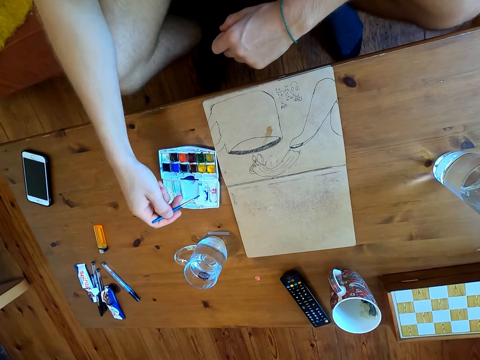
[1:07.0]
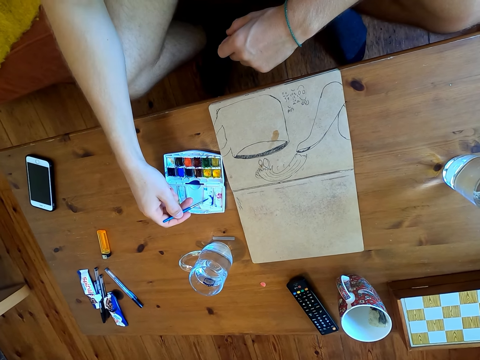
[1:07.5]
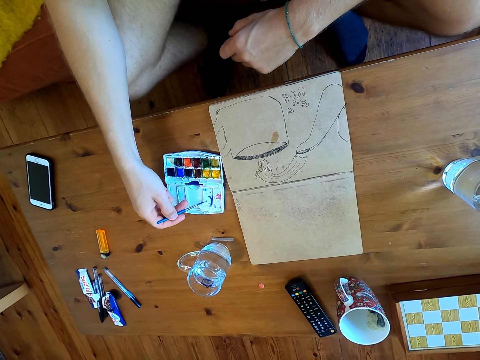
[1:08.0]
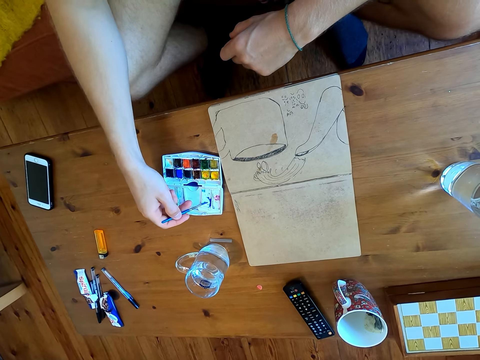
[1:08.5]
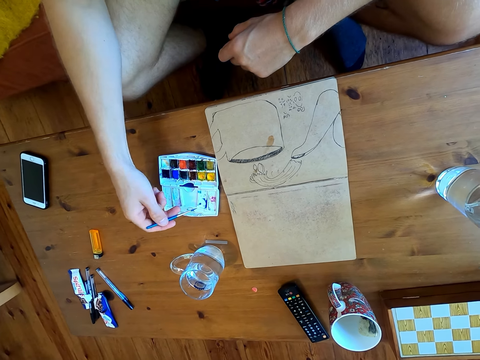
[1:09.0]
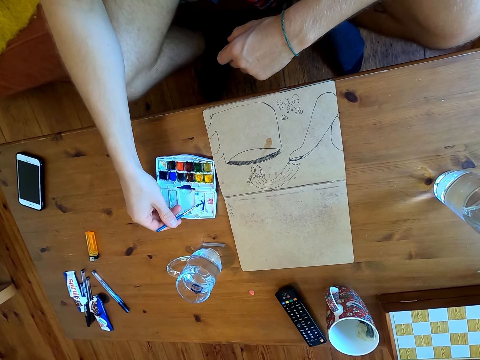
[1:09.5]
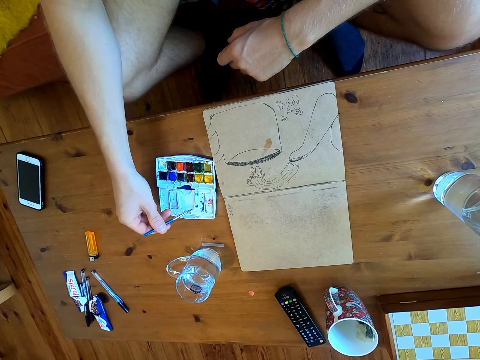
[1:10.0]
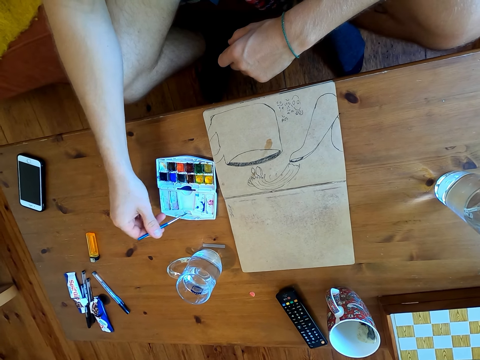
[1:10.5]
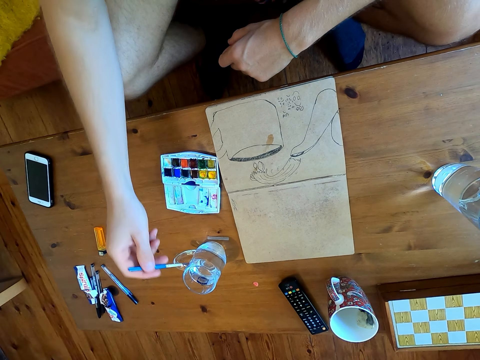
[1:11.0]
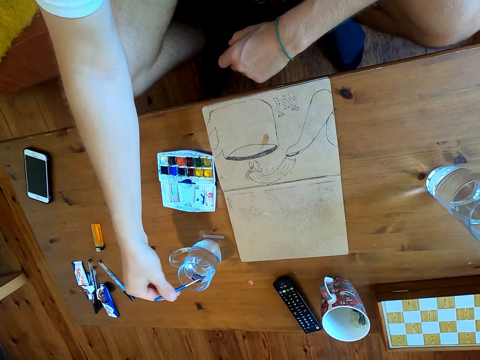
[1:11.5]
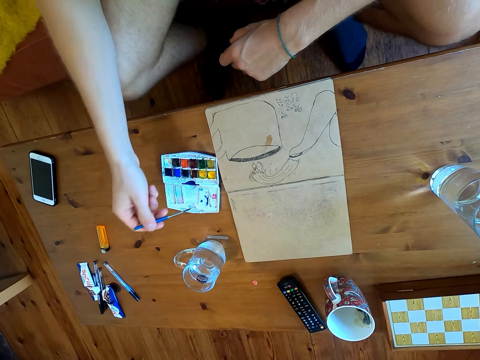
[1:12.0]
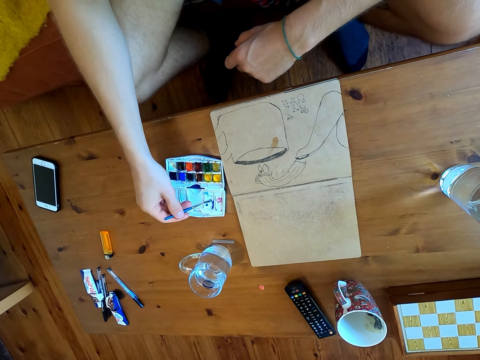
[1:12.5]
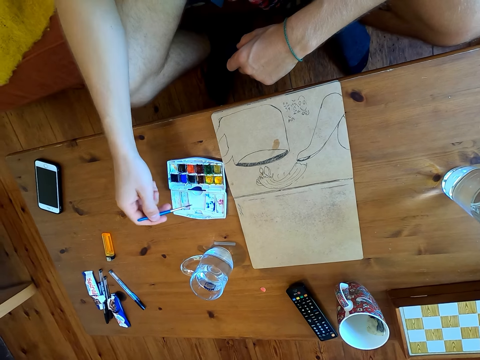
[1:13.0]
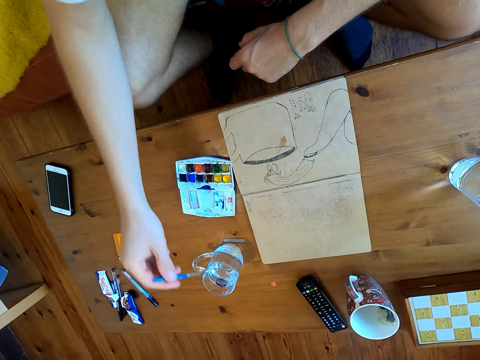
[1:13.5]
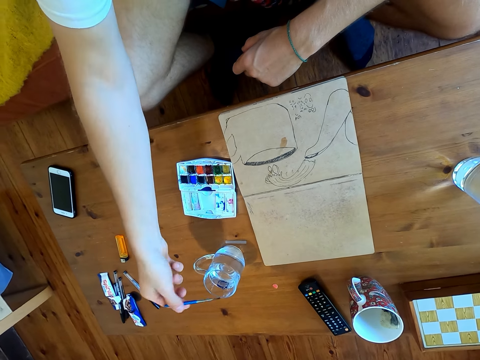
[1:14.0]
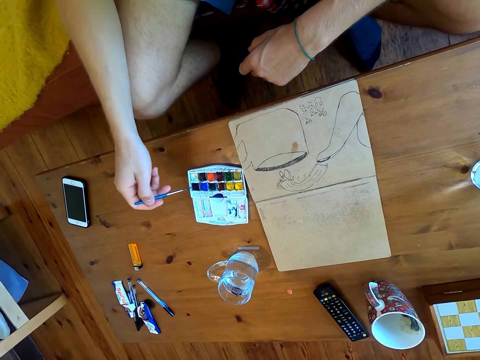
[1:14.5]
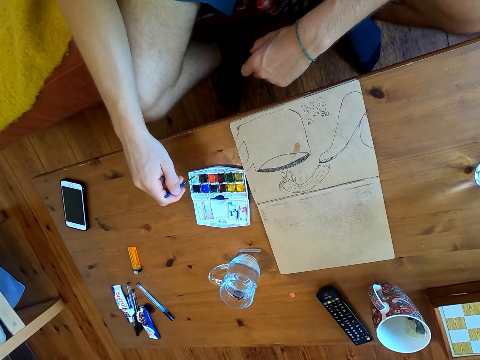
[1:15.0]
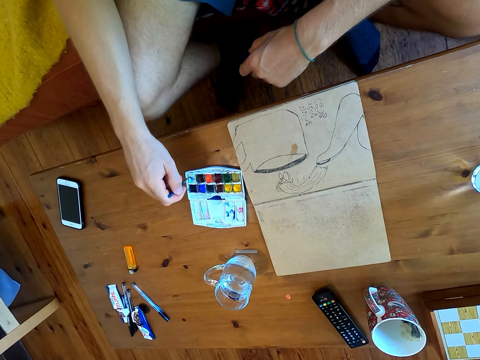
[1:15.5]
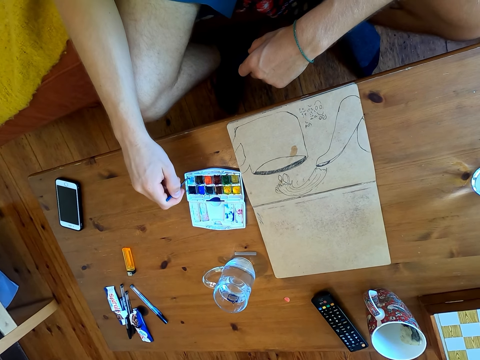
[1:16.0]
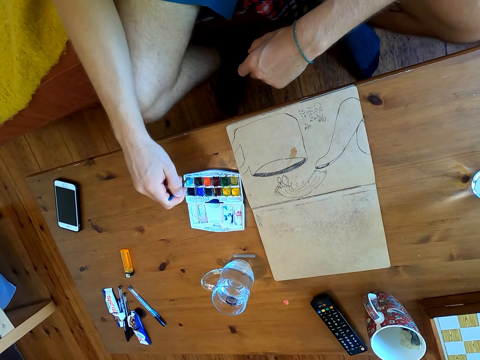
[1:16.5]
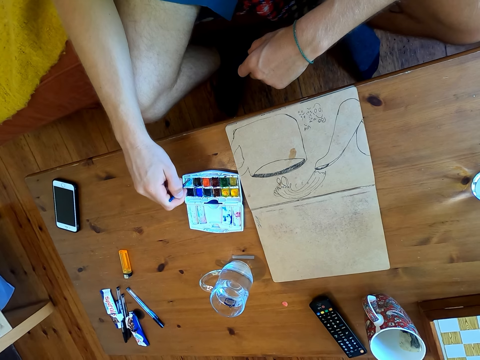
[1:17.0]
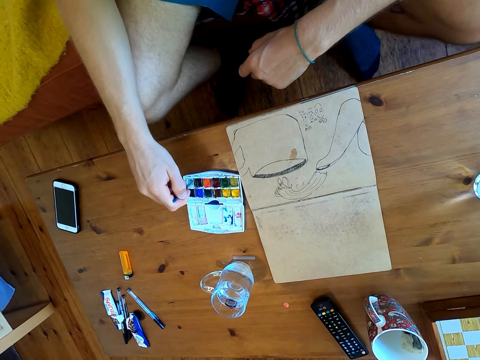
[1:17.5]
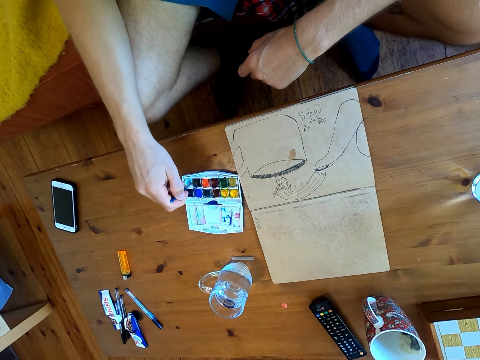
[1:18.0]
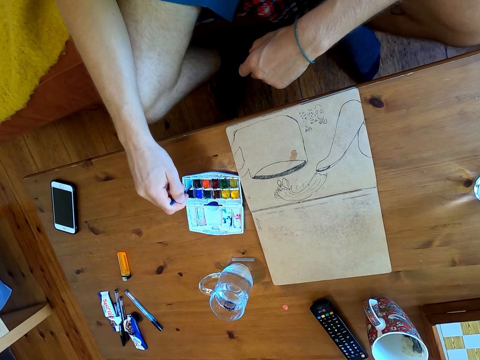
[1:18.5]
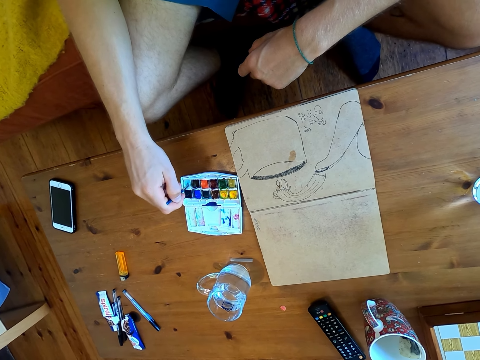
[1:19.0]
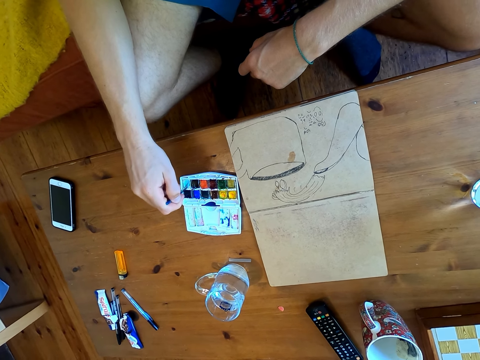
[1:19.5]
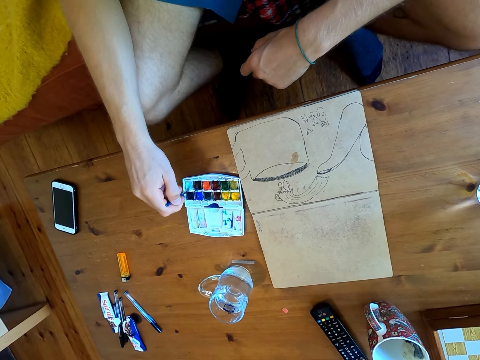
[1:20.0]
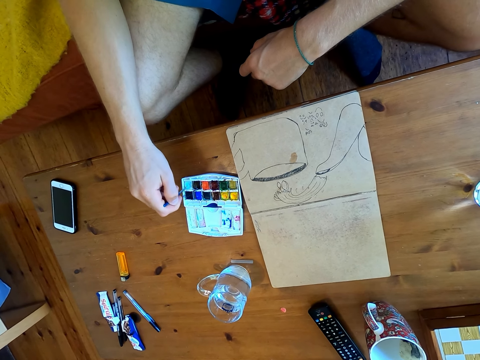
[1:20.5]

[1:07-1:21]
The camera wearer dips the brush in the glass of water. They immerse the brush in the watercolor. They dip the brush in the glass of water. They immerse the brush in the watercolor.

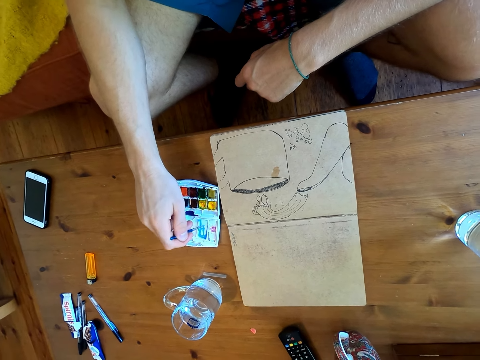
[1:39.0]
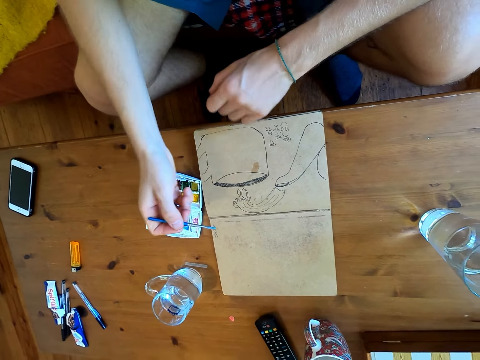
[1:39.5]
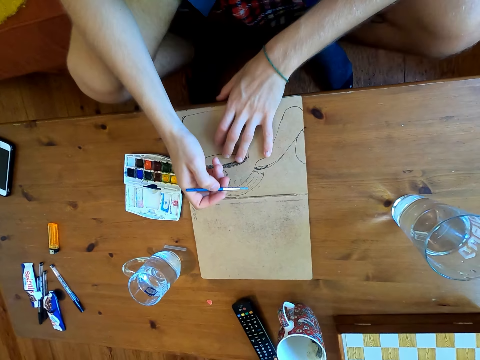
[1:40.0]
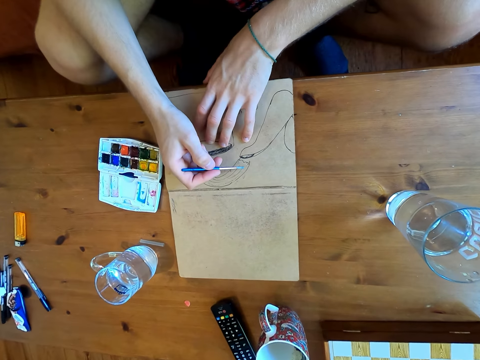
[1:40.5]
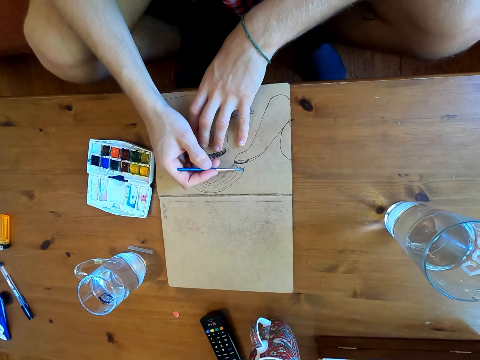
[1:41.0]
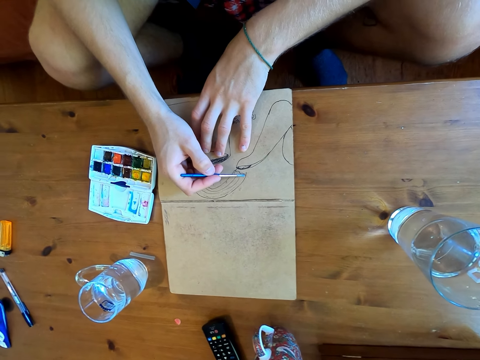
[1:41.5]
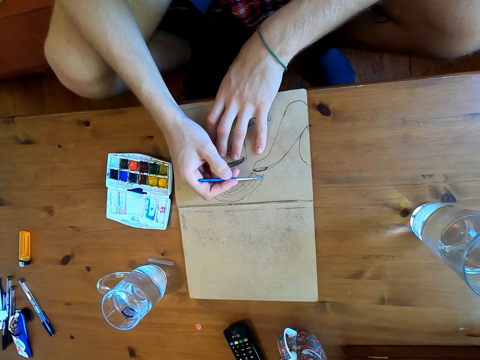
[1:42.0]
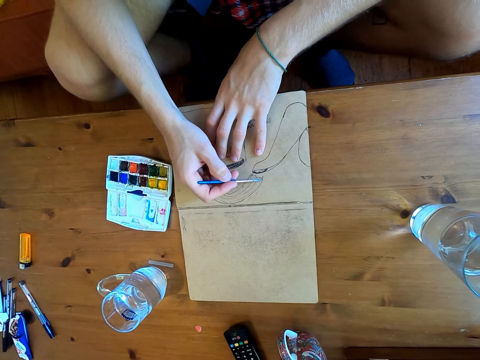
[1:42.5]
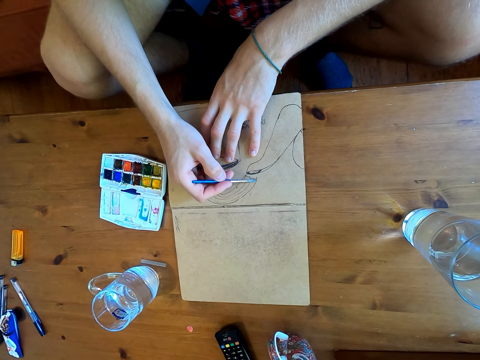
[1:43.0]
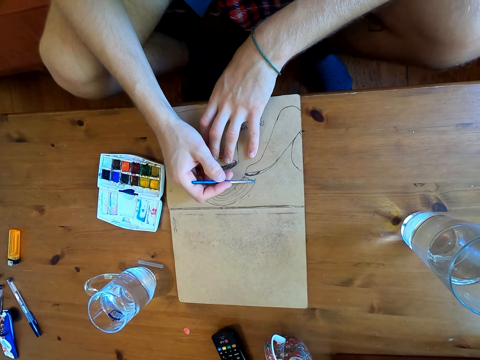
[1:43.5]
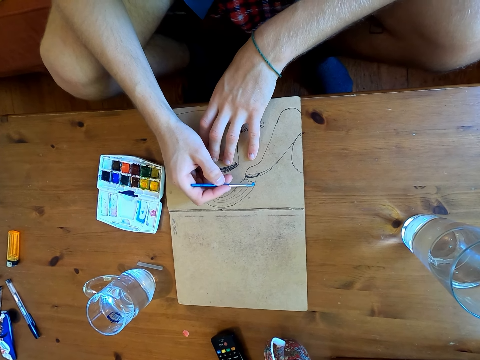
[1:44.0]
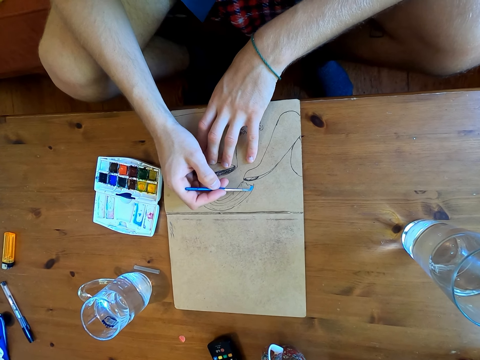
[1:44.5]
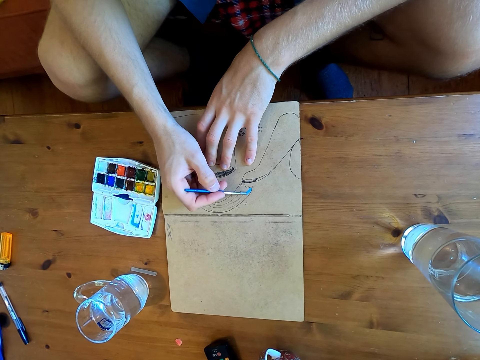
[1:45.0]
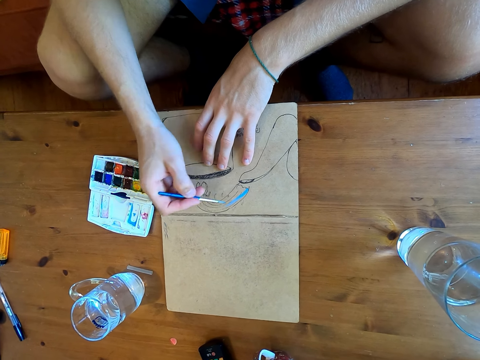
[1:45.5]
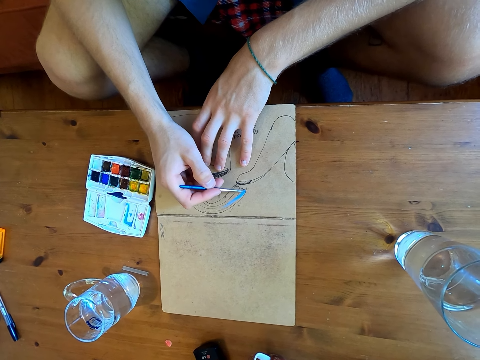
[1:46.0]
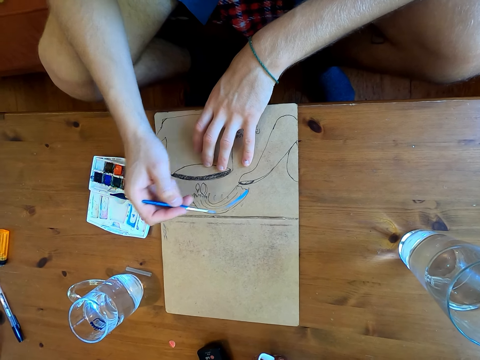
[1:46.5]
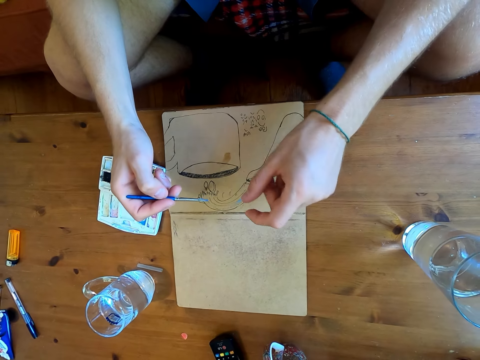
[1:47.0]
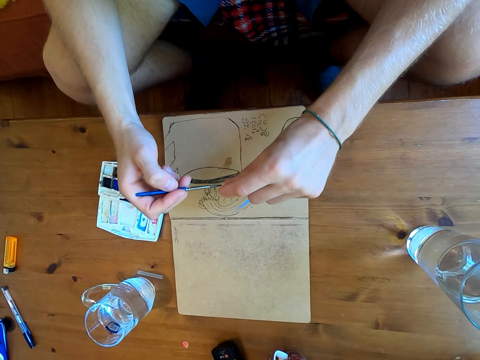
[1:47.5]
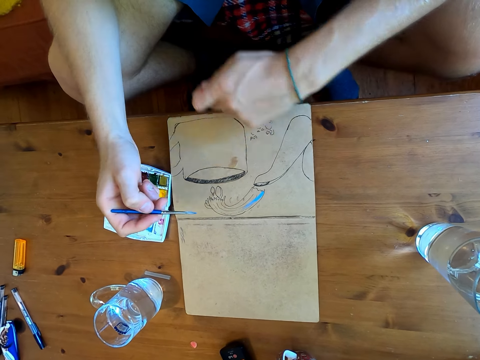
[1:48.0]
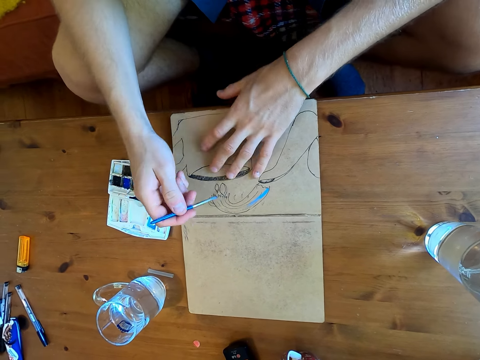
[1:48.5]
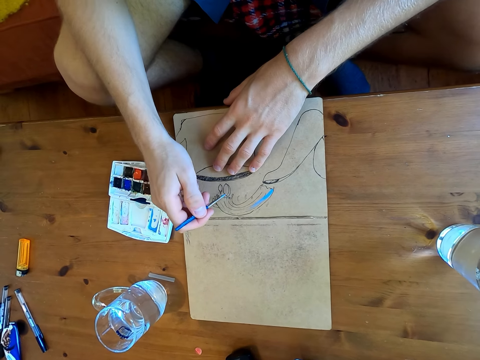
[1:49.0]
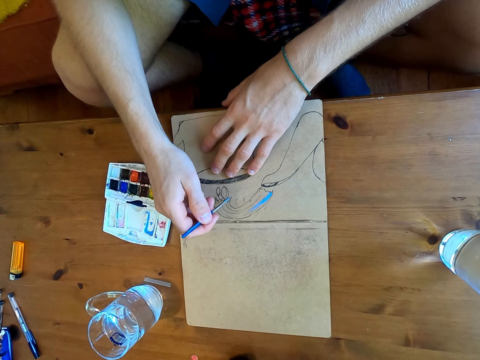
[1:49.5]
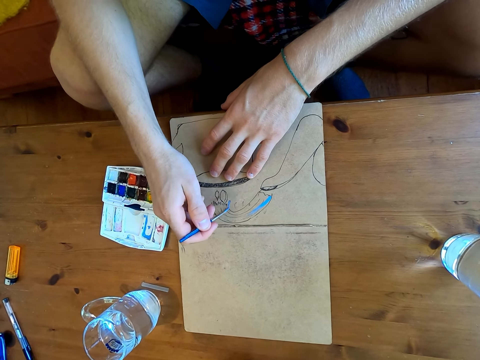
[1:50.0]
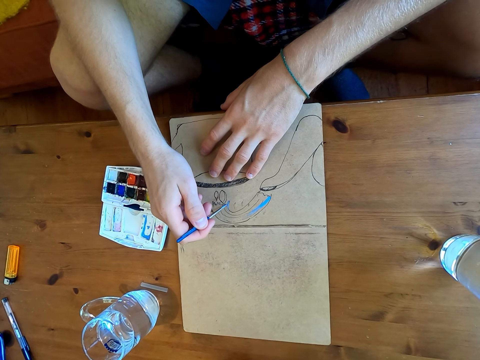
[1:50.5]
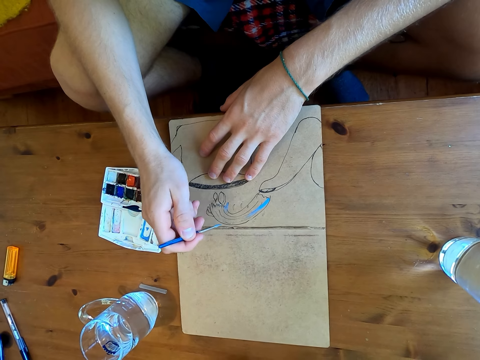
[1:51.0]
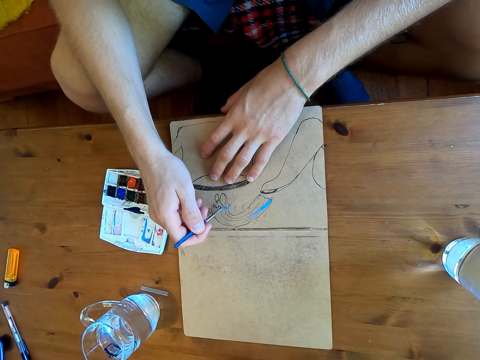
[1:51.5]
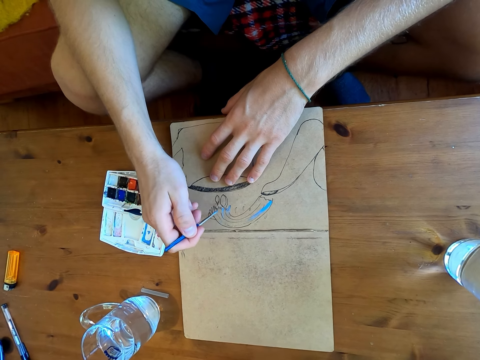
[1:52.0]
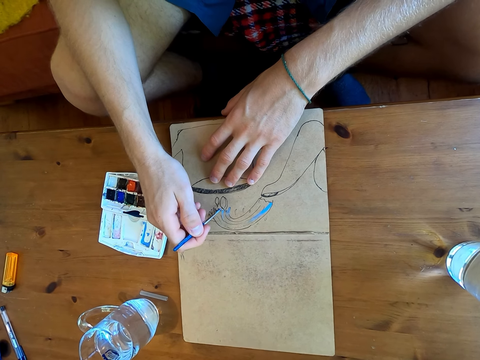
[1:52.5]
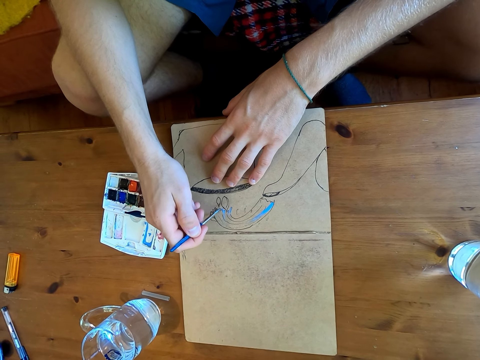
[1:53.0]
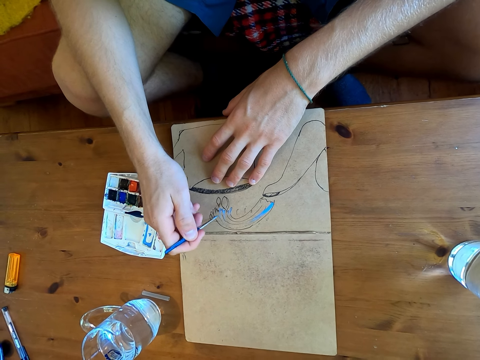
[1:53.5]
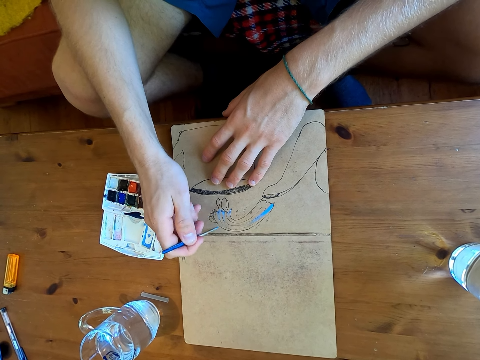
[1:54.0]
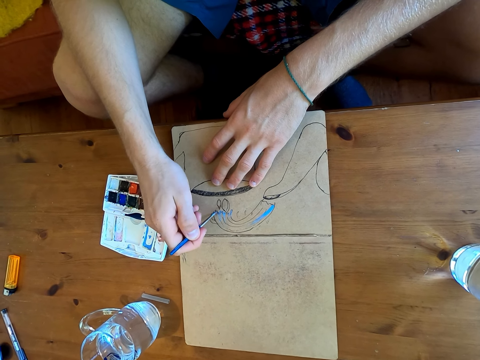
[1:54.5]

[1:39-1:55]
The camera wearer paints the drawing on the paper. They touch the tip of the brush. They paint on the paper.
